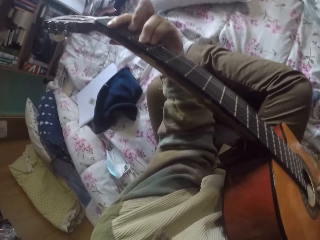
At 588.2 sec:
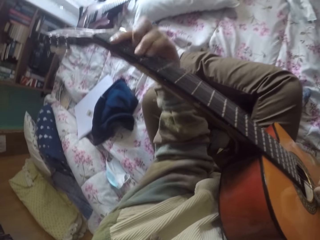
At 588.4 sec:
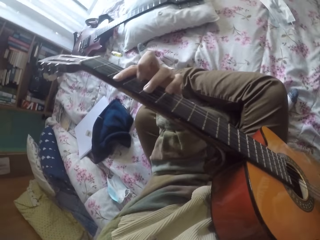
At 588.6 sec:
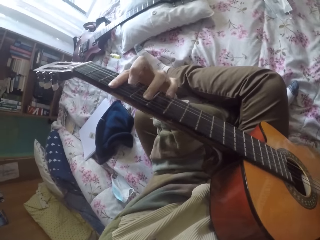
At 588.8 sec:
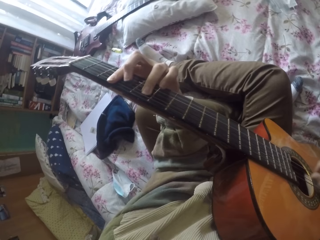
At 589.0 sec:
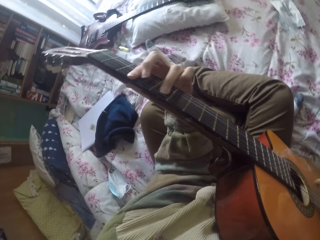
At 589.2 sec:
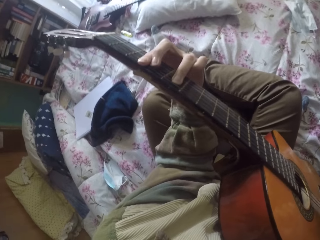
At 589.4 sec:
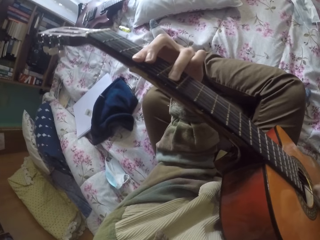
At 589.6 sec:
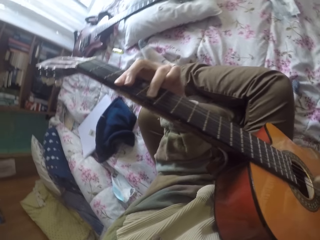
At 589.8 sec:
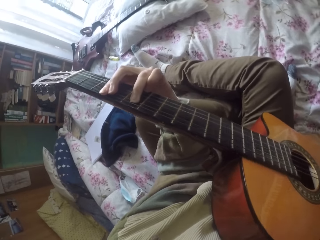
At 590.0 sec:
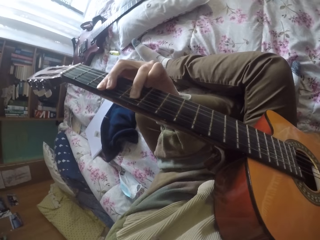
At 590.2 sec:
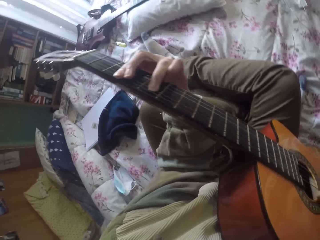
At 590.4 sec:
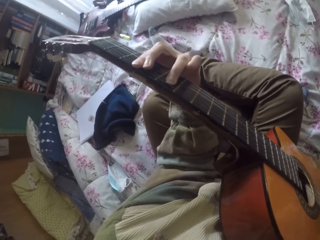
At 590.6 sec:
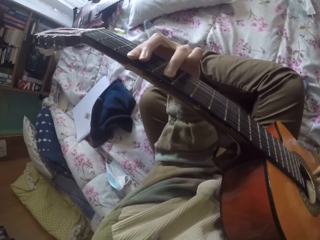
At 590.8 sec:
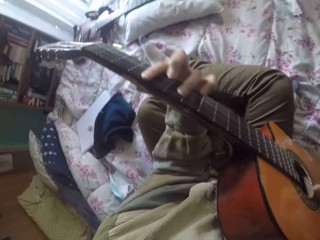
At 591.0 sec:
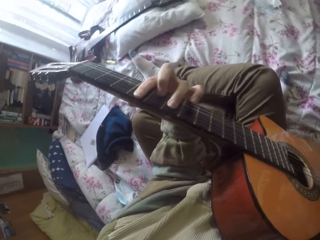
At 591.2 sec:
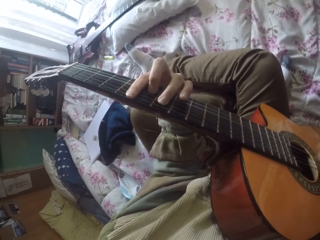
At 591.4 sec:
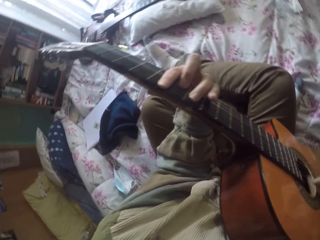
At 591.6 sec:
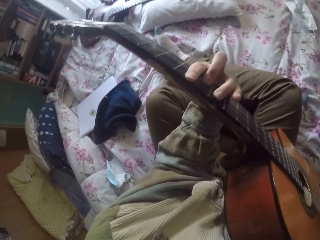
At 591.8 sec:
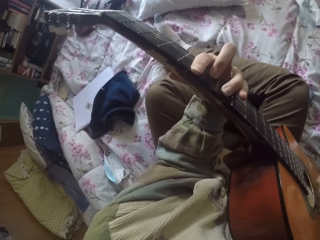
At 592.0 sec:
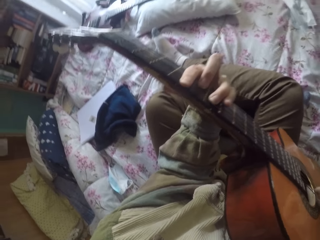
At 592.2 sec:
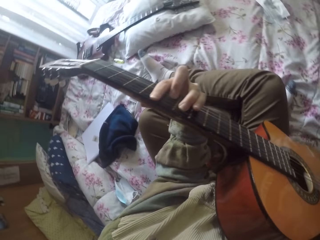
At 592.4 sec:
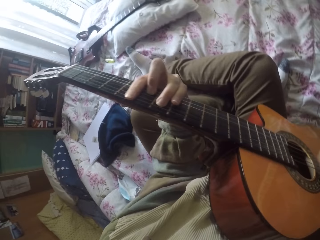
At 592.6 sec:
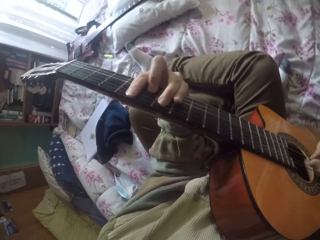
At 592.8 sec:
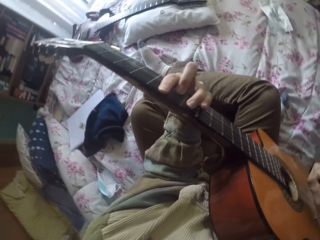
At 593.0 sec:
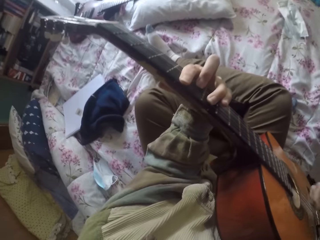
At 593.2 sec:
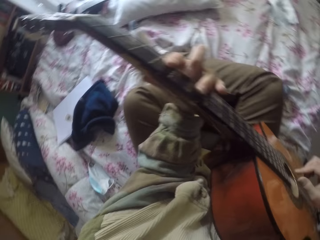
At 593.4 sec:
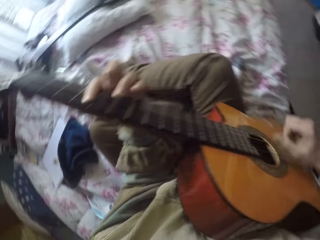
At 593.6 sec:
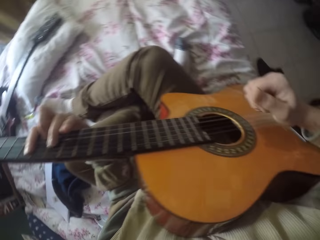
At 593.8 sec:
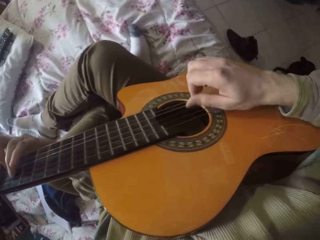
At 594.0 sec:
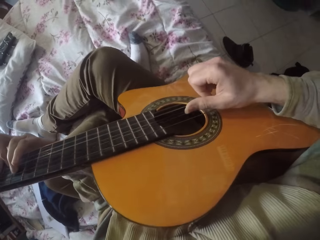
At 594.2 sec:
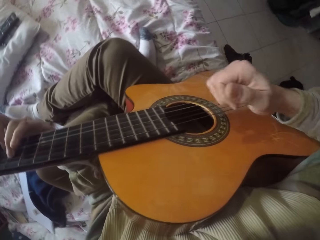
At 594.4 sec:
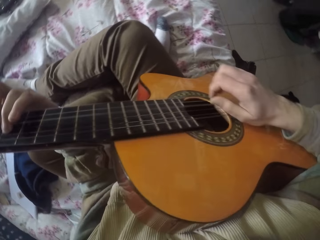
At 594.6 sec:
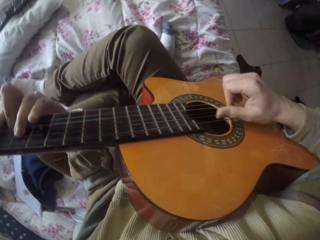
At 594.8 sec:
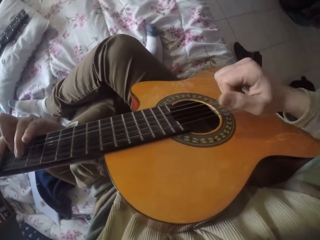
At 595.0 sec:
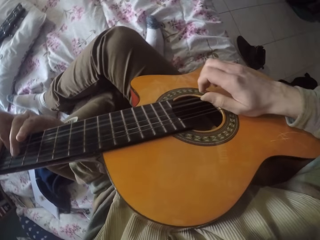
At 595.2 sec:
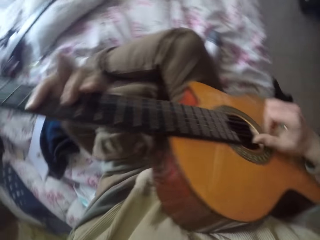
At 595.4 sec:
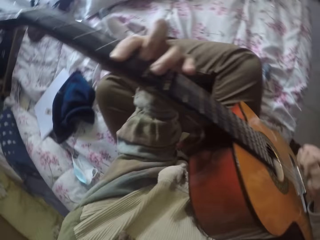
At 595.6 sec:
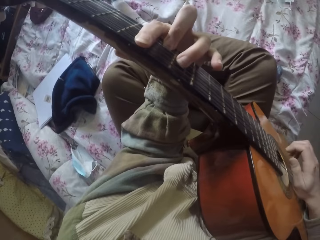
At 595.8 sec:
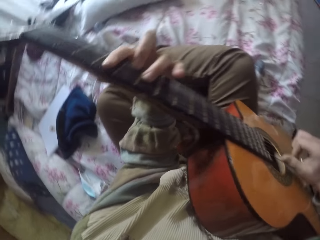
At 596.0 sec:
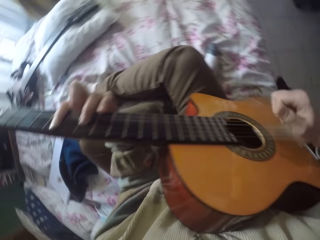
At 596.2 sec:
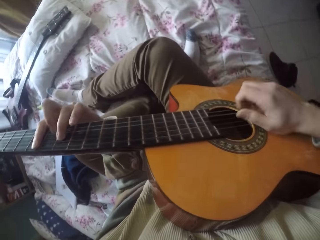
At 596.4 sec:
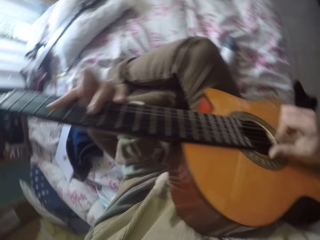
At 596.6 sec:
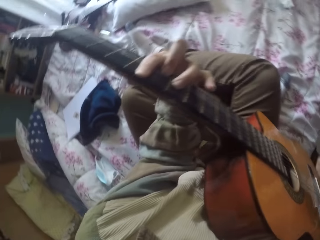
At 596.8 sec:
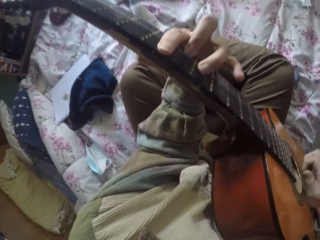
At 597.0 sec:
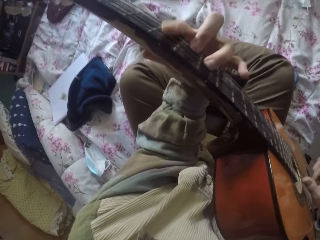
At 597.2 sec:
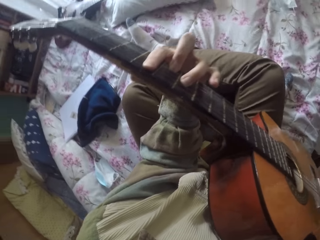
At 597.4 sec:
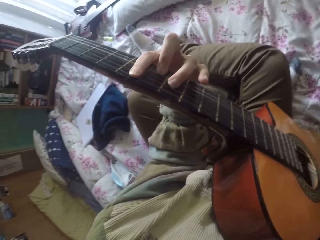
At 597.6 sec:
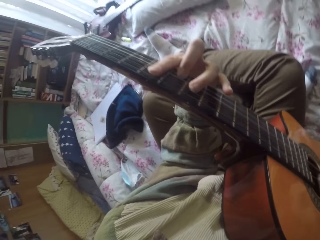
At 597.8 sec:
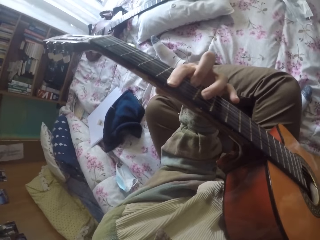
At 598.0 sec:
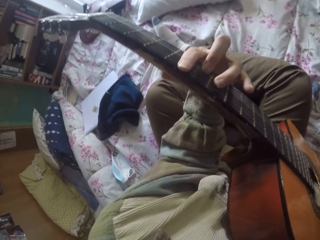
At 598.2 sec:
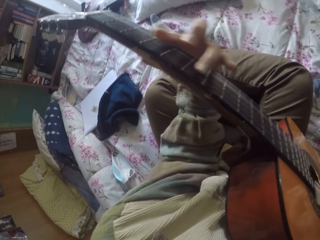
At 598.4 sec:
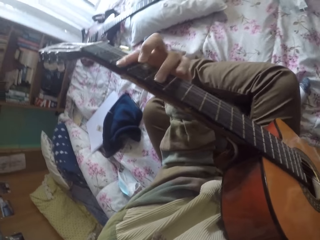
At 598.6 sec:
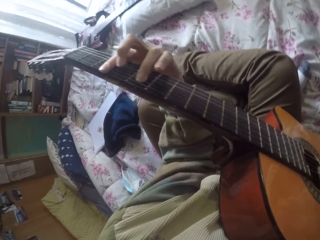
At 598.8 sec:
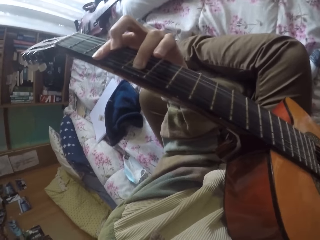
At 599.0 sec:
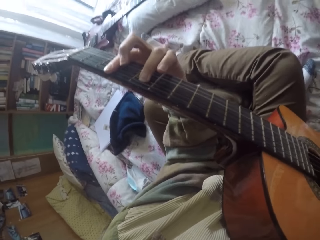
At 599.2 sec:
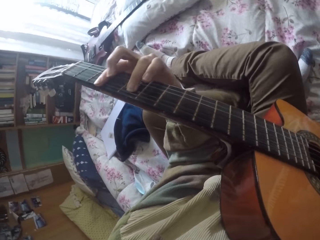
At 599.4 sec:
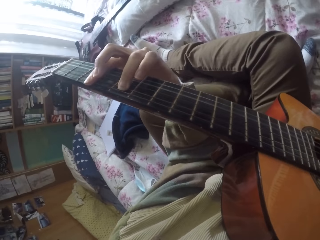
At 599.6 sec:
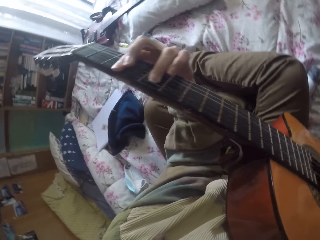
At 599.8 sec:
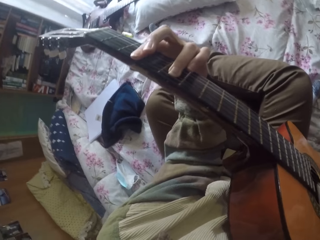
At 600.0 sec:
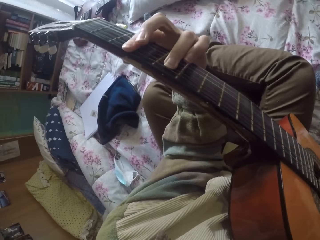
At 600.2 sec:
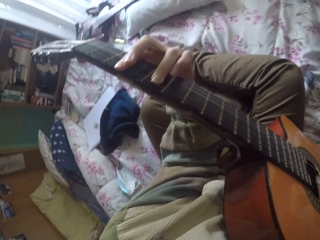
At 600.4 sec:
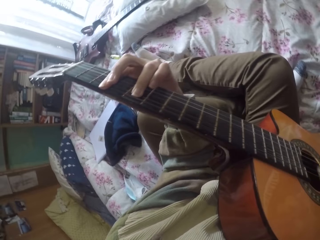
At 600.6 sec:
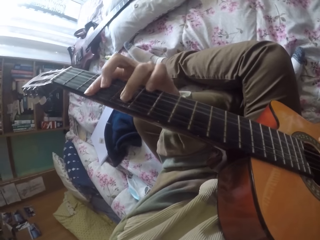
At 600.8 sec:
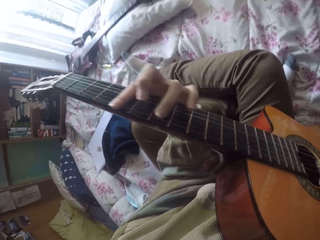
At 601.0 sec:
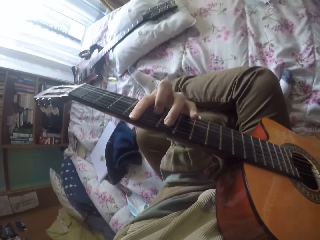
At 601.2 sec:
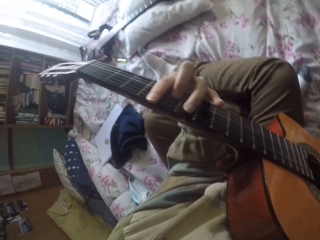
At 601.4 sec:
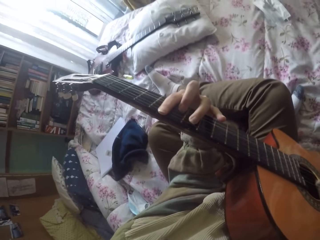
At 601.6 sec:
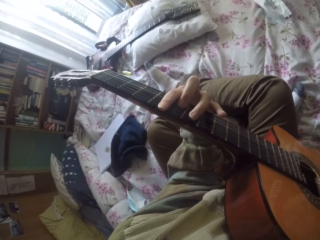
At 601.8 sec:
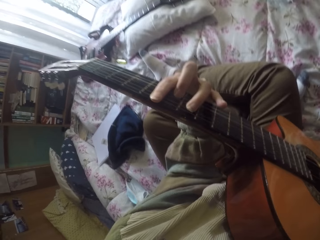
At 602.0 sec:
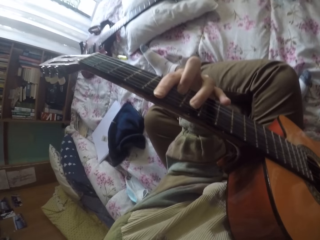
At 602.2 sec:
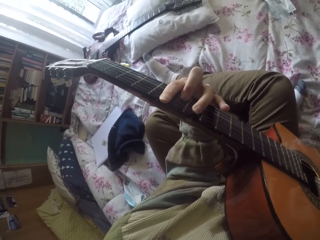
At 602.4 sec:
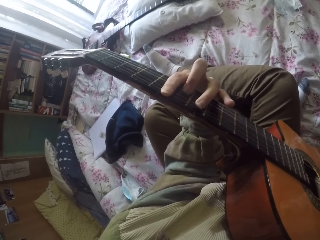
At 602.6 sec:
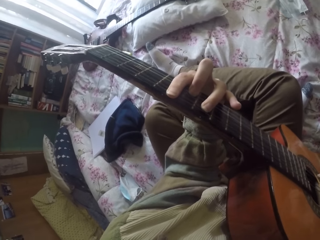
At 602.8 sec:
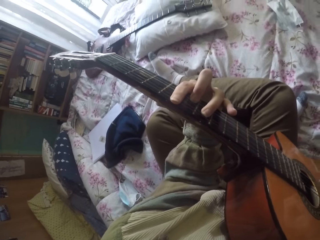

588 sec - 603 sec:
The camera wearer plays the guitar strings with the left hand. They play the guitar strings with the right hand. They play the guitar strings with the left hand.

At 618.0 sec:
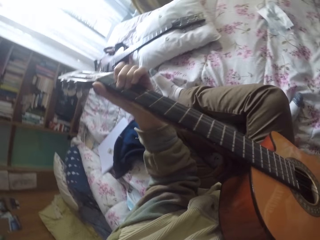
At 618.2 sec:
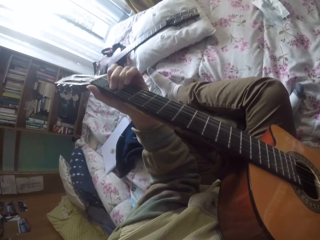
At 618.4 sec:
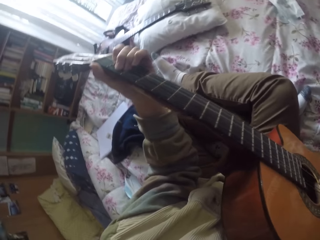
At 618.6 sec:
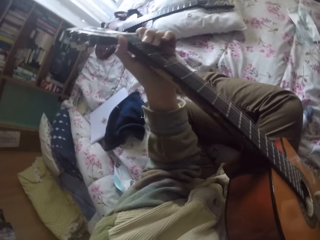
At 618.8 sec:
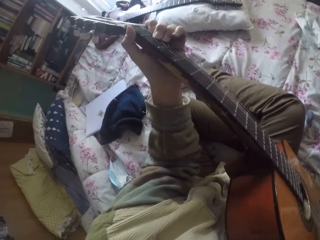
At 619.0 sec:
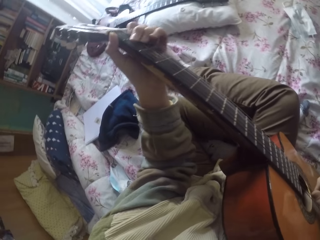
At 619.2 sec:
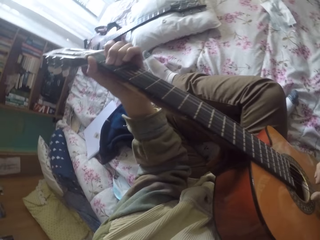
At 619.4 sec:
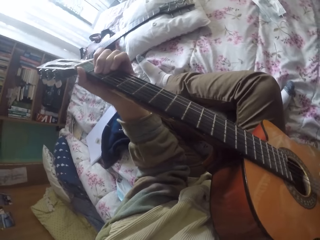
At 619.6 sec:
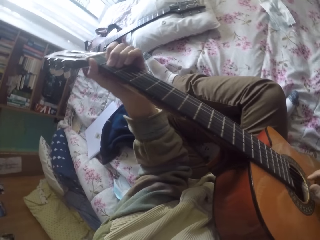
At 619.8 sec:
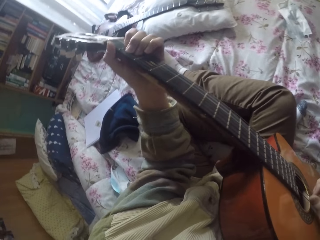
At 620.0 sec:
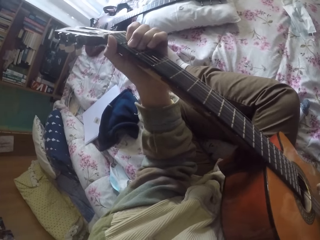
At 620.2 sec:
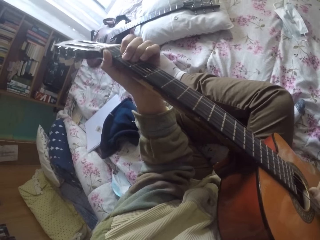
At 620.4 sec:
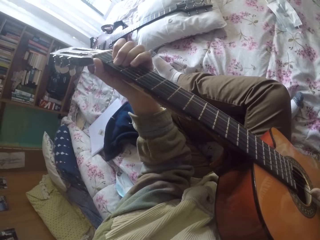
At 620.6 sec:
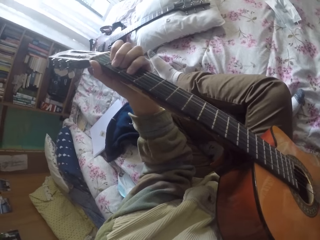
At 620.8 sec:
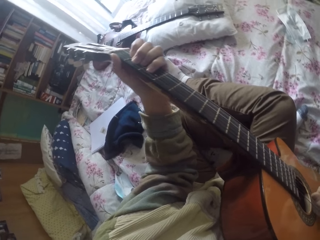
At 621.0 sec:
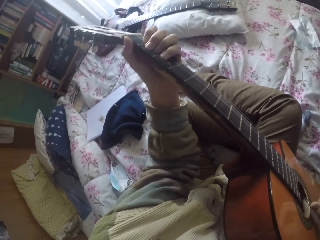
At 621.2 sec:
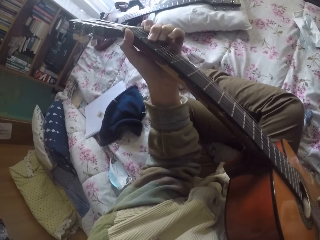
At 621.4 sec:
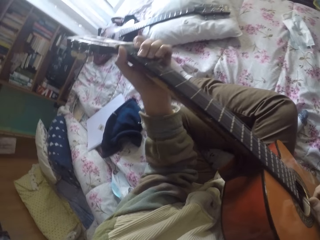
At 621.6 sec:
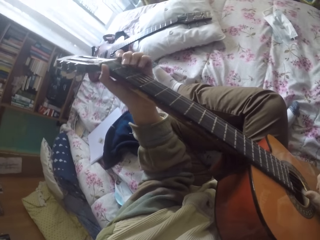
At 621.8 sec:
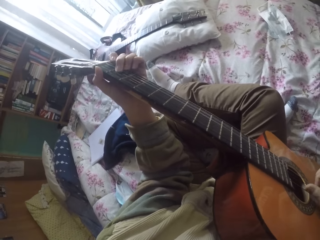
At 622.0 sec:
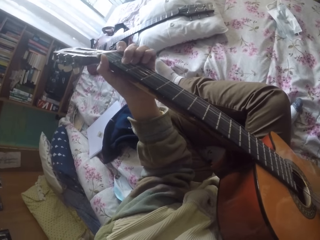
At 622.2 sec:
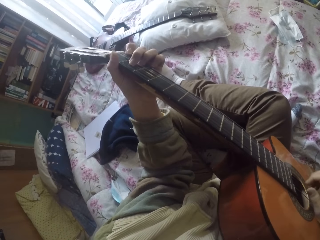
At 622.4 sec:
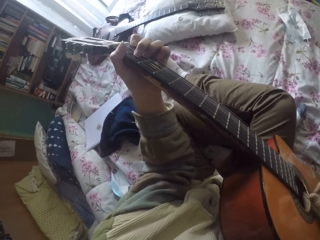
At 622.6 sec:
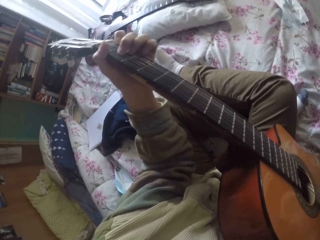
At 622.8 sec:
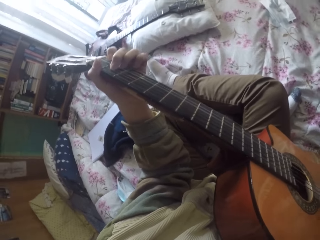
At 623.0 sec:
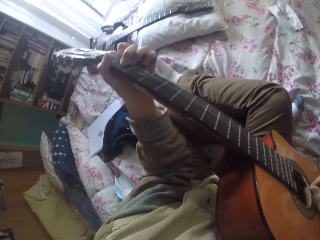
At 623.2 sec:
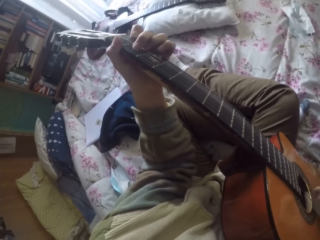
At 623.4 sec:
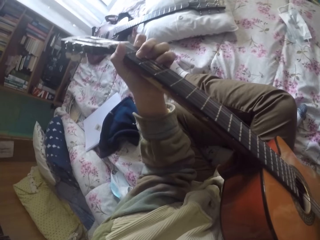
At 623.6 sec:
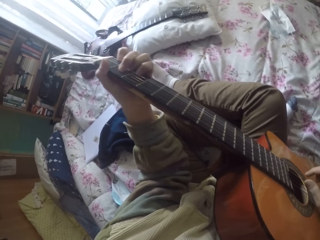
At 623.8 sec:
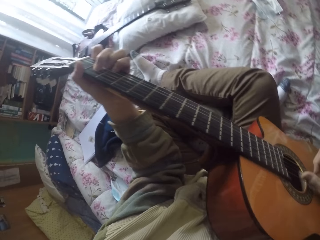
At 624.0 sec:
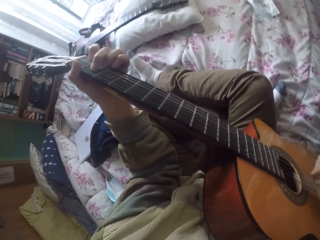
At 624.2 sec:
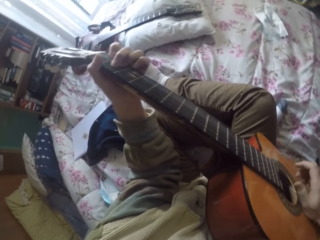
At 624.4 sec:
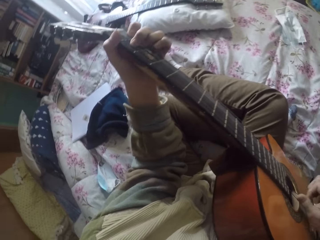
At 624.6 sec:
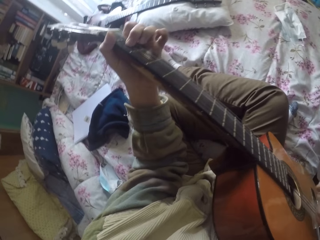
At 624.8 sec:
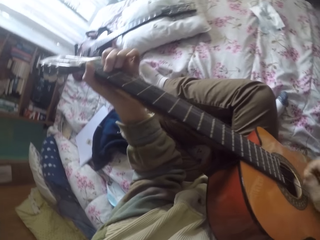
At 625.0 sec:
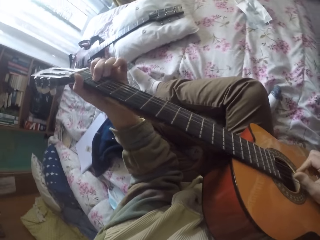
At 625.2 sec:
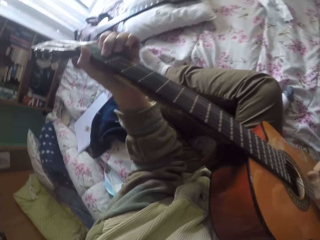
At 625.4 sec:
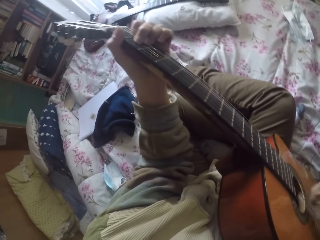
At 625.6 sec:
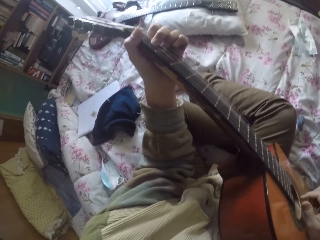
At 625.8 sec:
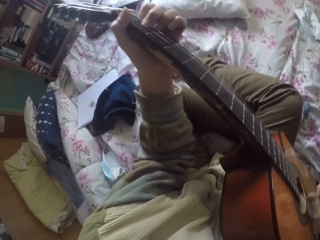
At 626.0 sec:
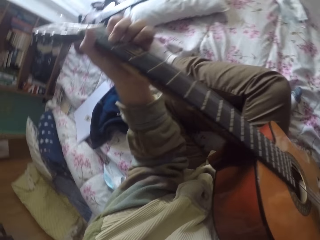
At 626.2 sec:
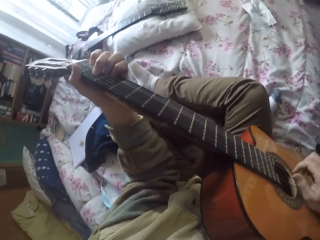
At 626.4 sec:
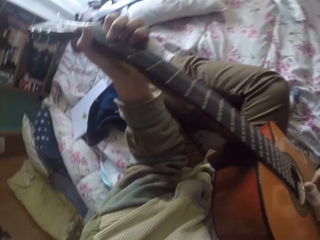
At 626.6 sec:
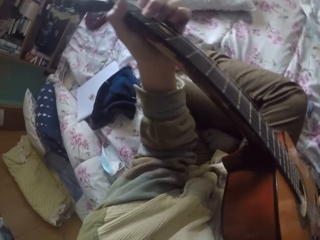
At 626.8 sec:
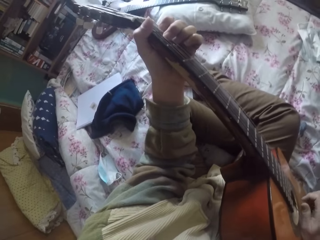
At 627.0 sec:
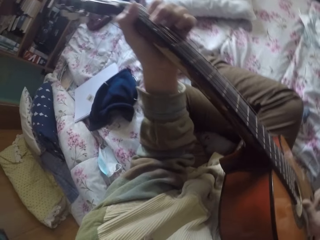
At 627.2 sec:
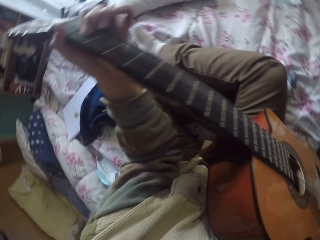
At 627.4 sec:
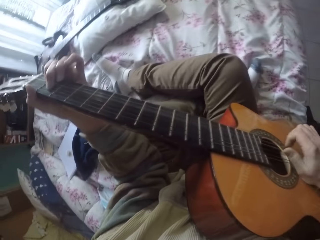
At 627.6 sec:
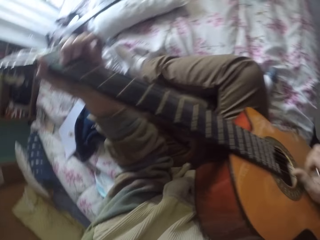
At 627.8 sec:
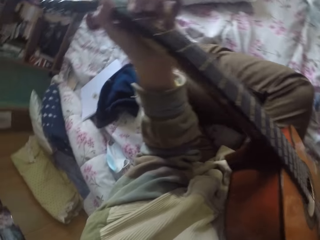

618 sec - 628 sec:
The camera wearer plays the guitar strings with the right hand. They play the guitar strings with the left hand. They play the guitar strings with the right hand.
